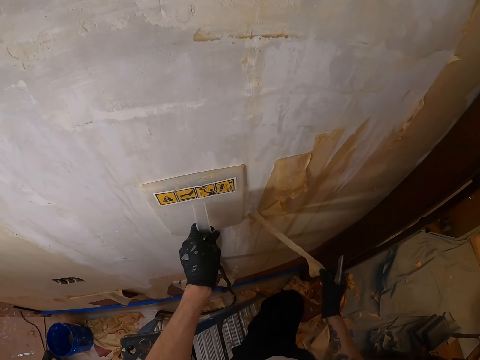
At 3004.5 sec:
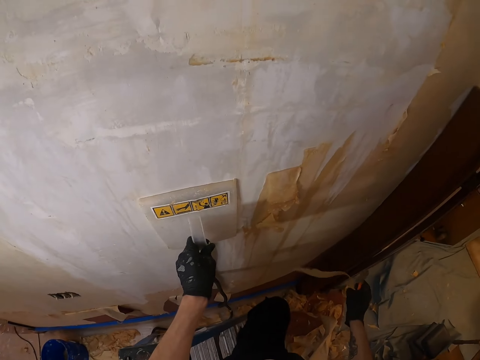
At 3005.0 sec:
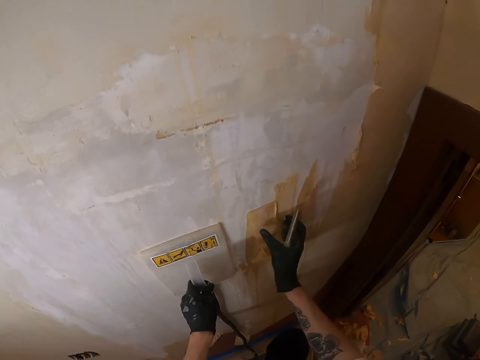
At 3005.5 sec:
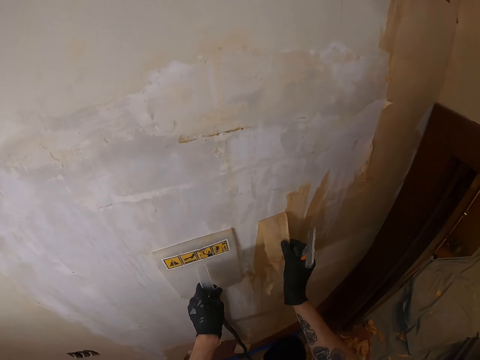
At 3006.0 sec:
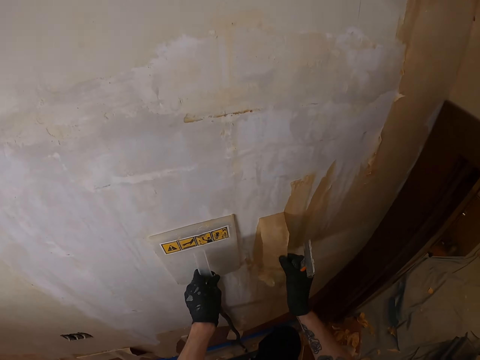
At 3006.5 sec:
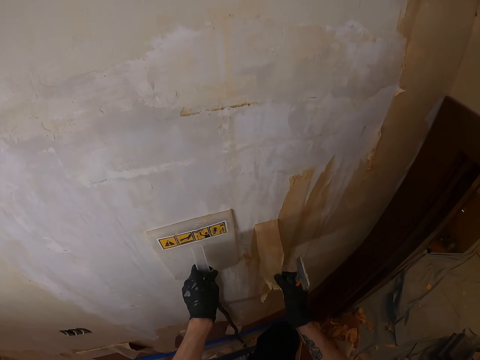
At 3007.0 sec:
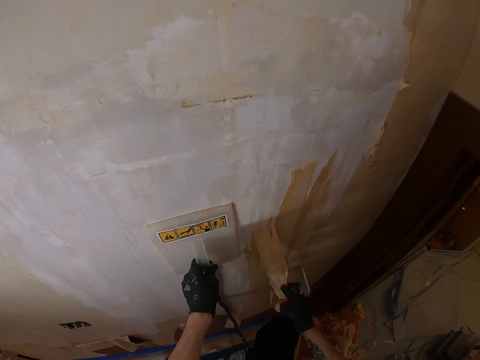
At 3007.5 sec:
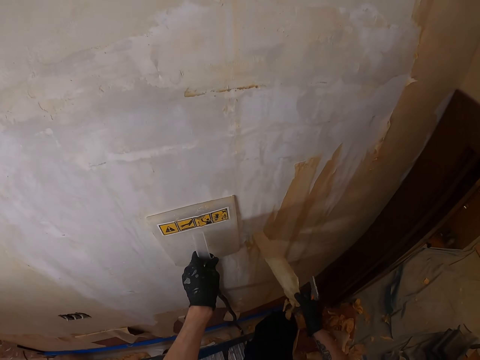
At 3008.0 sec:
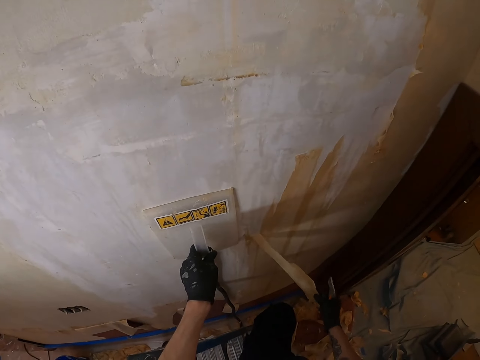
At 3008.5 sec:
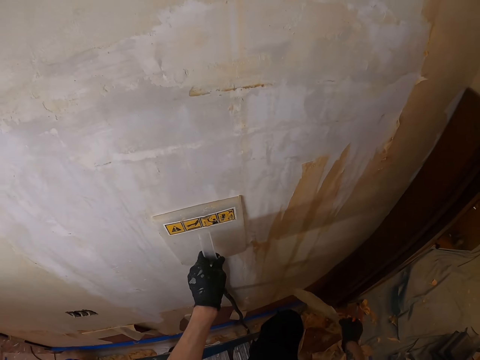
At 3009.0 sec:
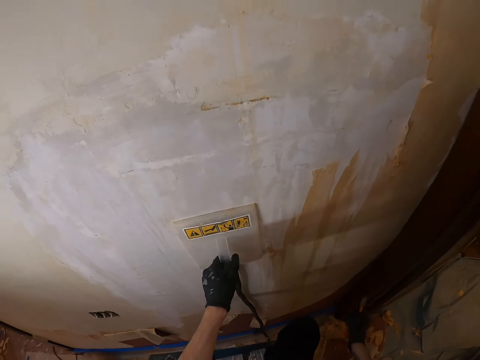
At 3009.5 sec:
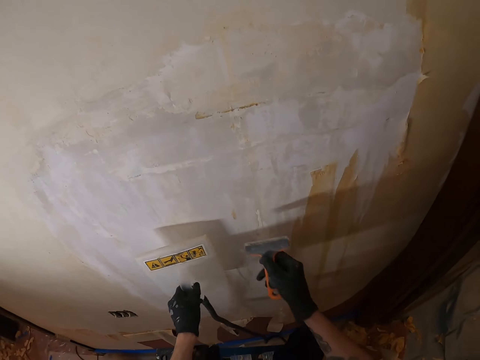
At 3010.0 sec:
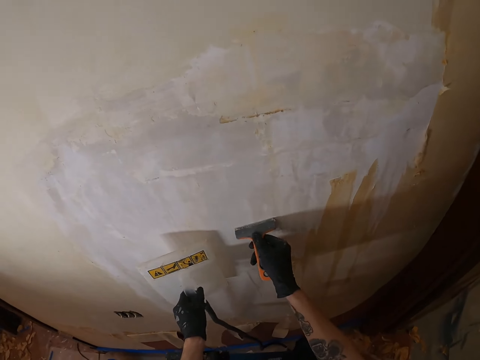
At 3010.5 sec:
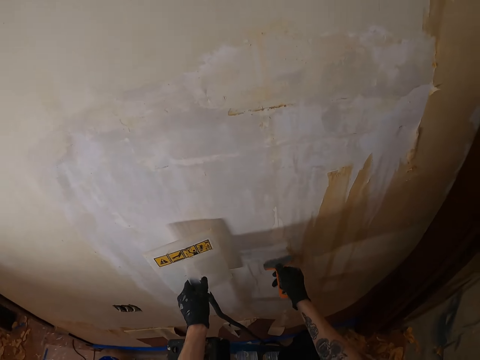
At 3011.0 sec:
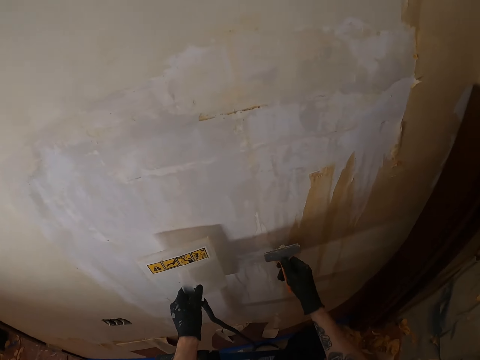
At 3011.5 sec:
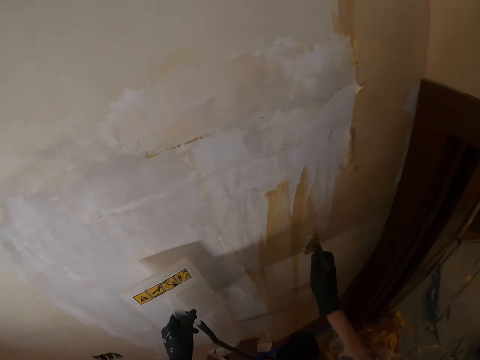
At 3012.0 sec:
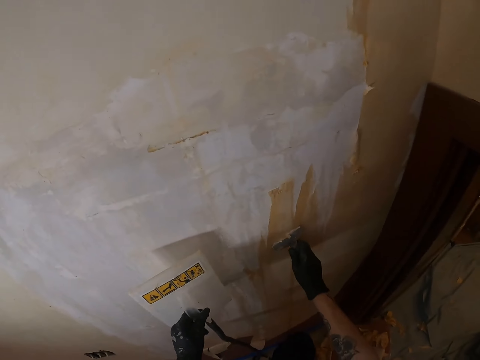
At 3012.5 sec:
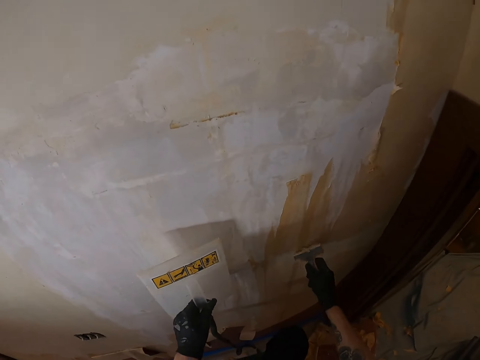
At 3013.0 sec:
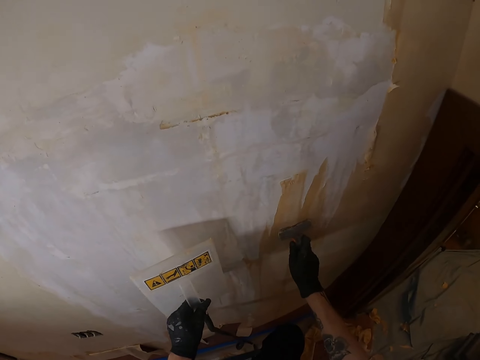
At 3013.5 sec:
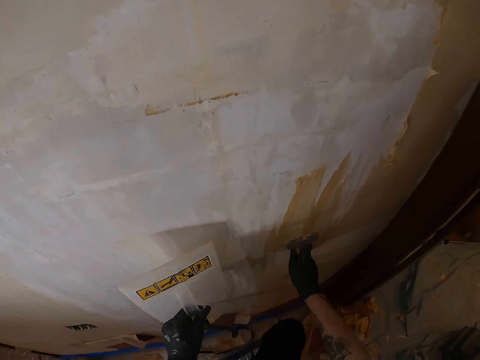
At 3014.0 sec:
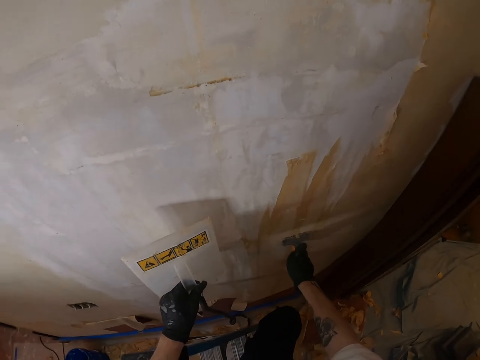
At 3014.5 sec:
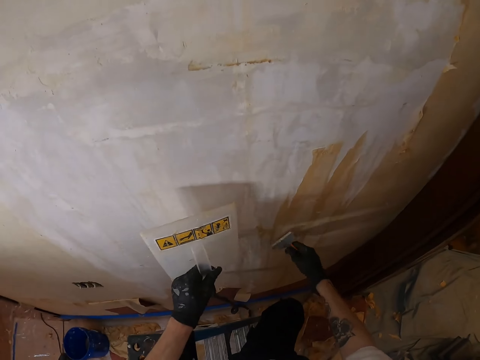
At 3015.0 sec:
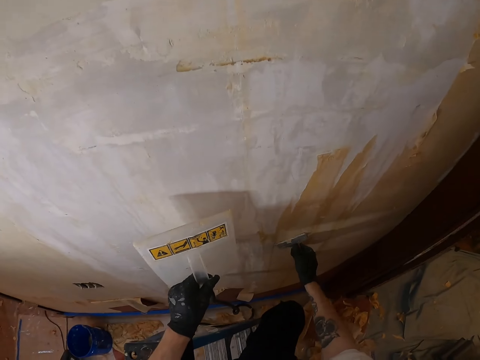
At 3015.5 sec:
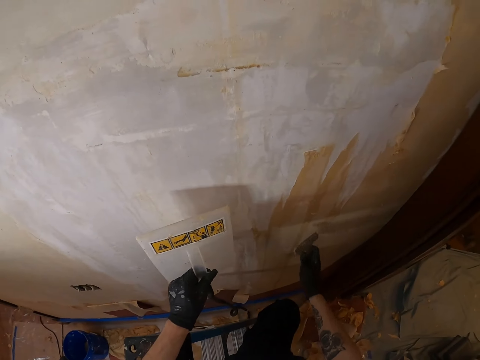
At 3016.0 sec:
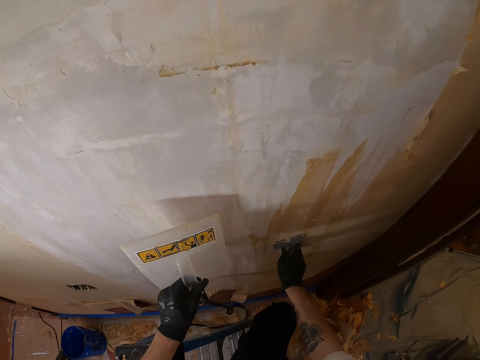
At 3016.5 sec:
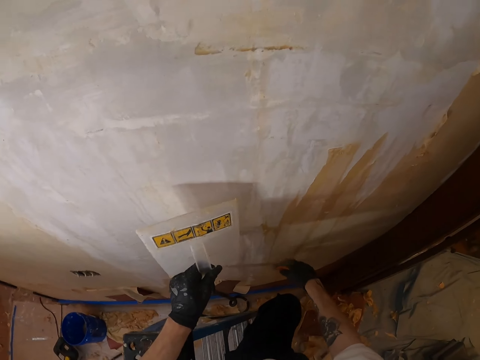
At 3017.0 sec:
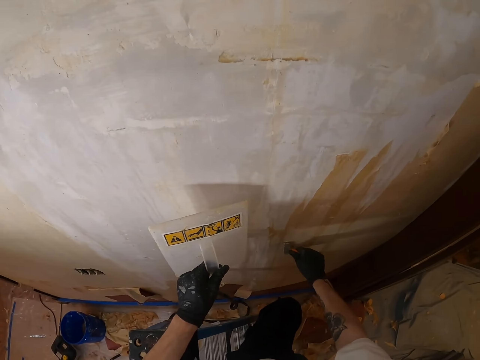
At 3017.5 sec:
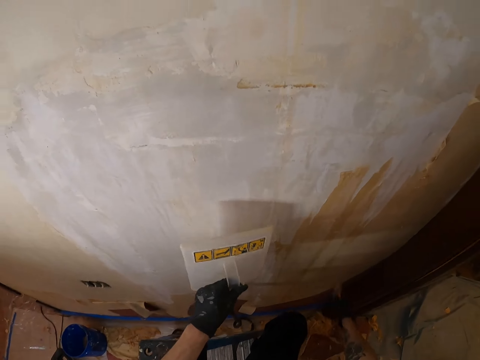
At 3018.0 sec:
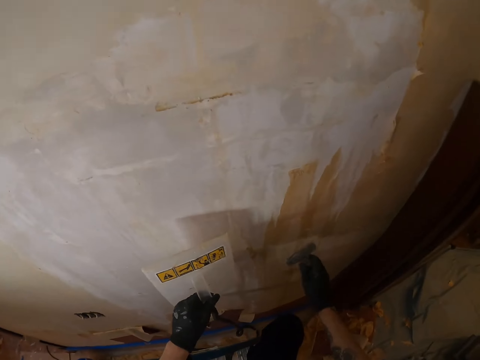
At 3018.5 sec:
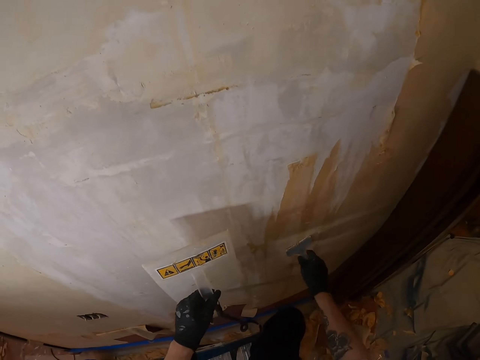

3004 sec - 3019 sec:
The camera wearer drops wallpaper paint dust on the floor with the right hand. They strip the paint on the wall with the right hand. They drop the wallpaper paint dust on the floor with the right hand. They remove paint from the wall with a paint scraper in the right hand. They wipe the paint scraper on the wall with the right hand.

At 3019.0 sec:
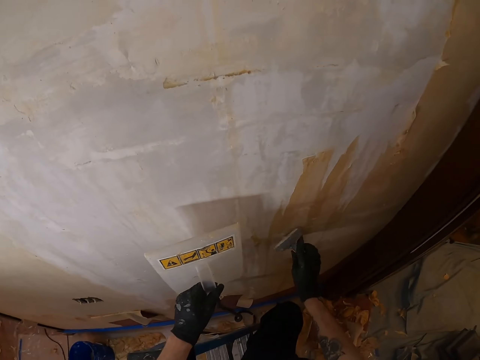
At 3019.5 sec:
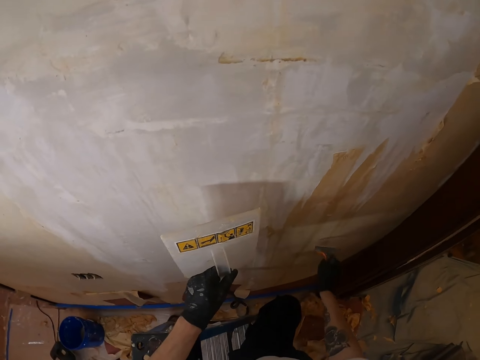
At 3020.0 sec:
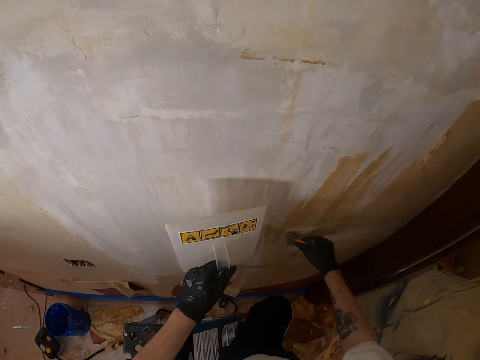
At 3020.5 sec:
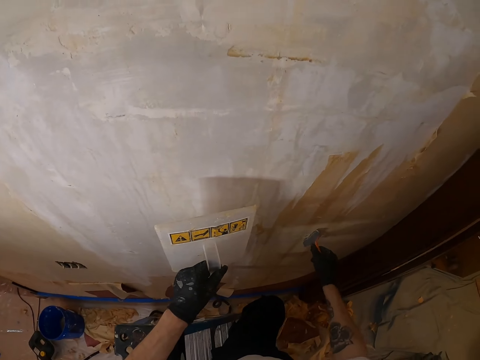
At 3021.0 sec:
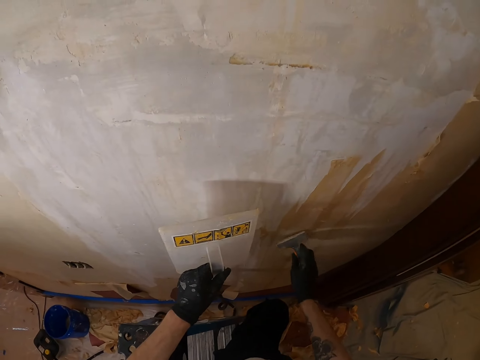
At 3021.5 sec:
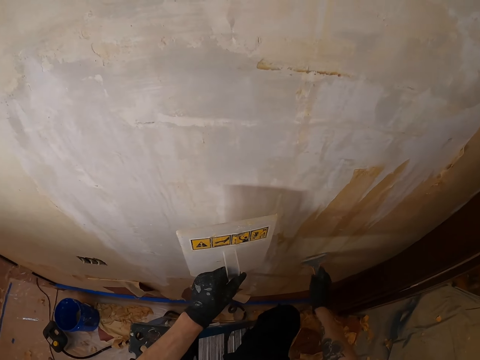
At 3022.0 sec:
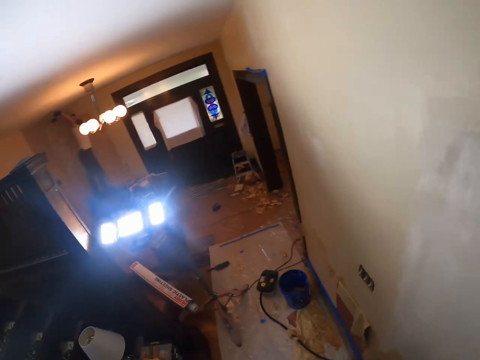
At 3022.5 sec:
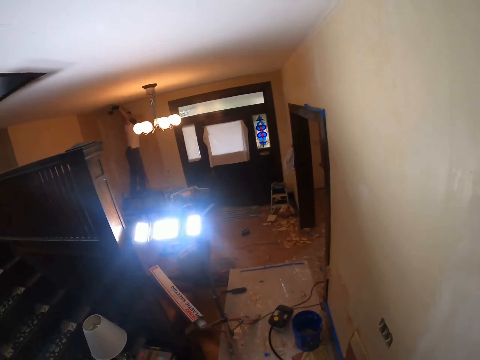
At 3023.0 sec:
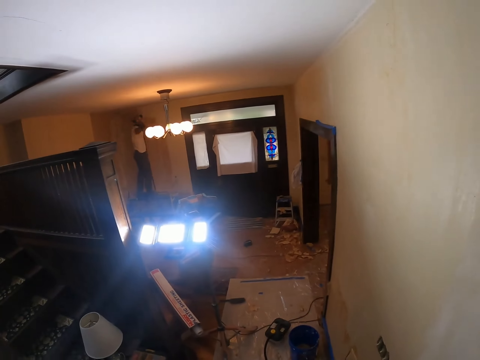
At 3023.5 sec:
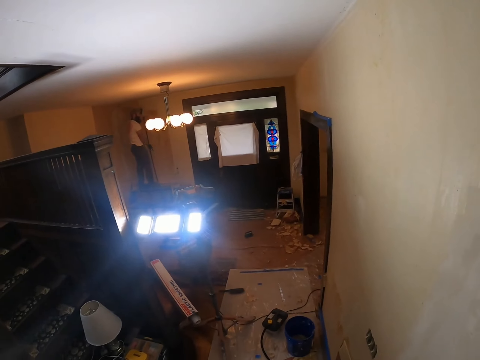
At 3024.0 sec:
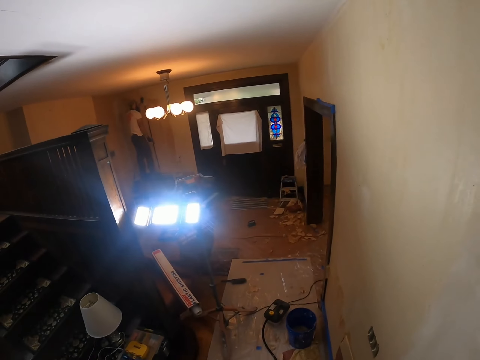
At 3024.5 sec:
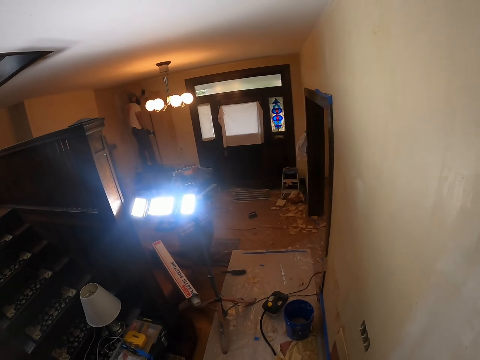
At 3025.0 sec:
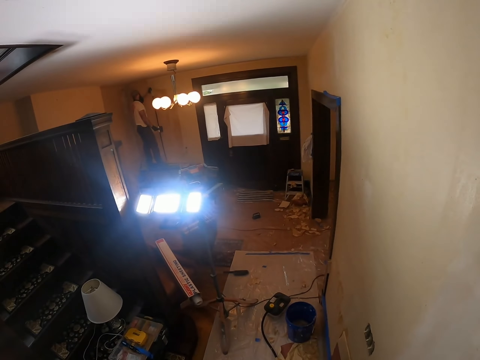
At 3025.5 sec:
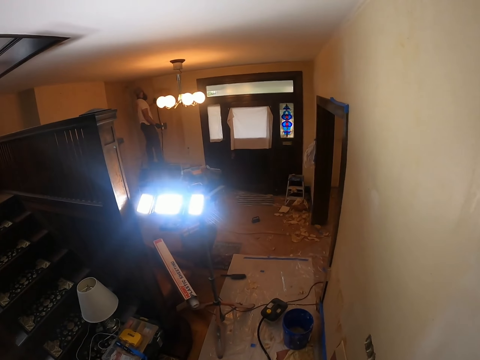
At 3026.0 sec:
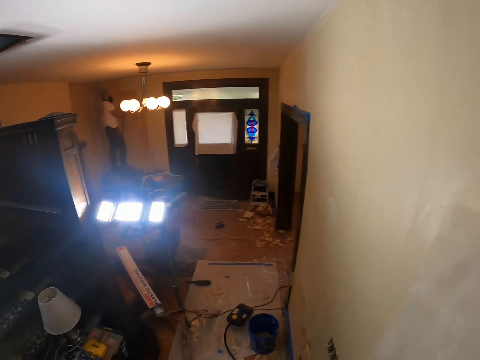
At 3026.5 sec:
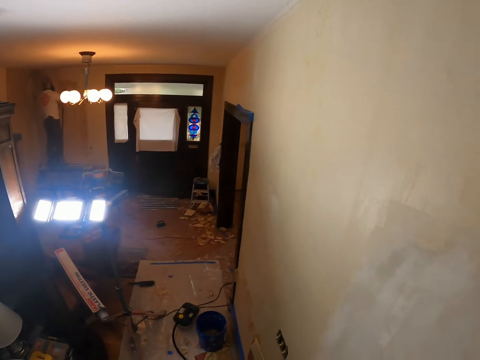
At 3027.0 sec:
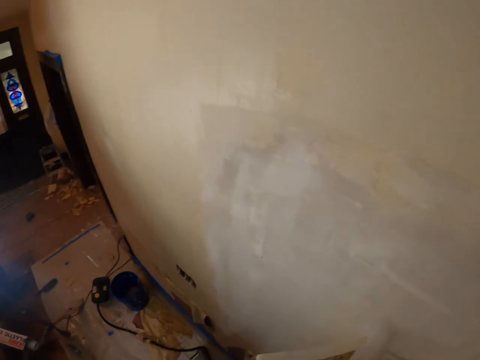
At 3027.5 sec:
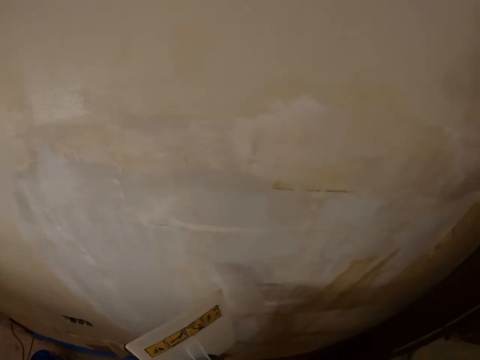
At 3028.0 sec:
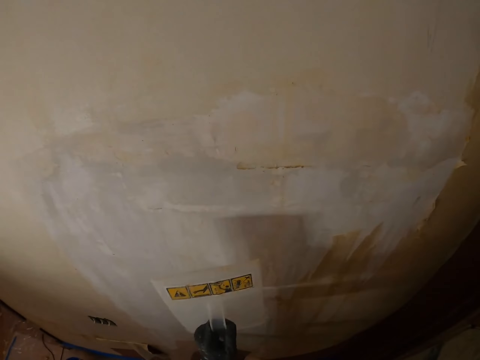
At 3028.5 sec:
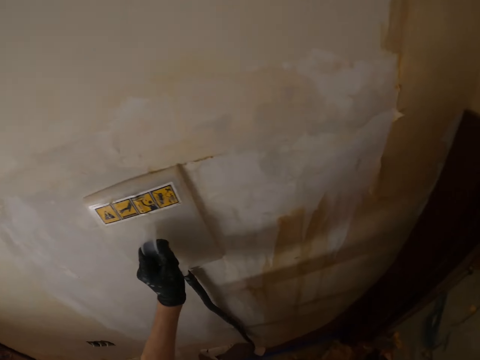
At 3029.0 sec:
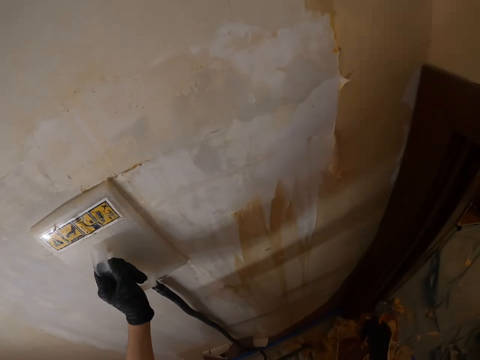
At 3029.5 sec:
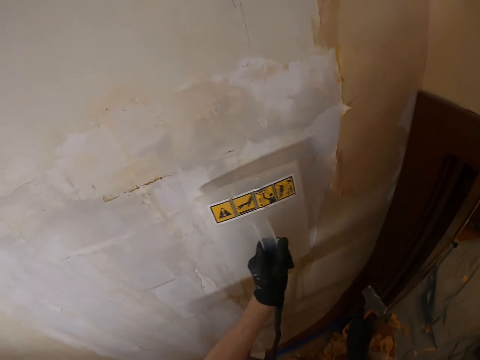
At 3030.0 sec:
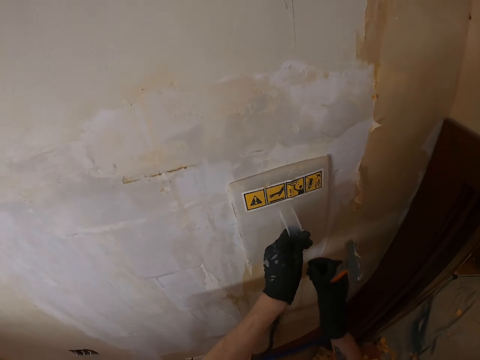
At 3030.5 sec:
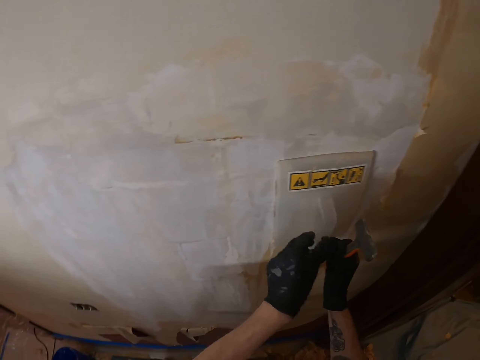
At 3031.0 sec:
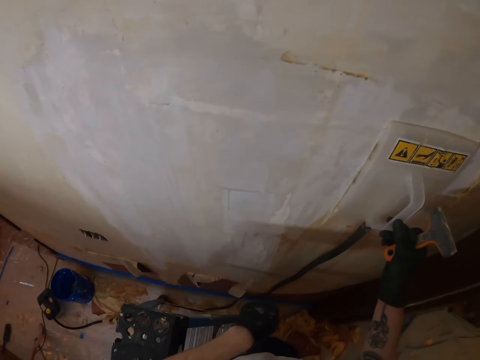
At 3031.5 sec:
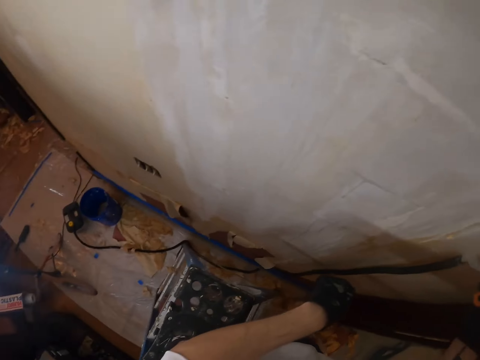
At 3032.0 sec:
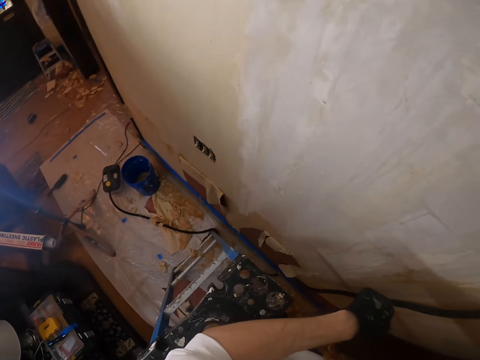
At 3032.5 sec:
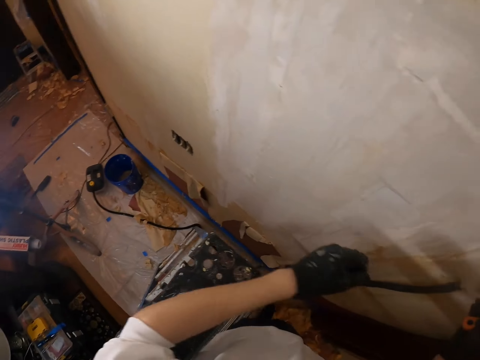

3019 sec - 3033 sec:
The camera wearer looks around. They stare at a person. The person waves a hand at the camera wearer. The camera wearer looks around. They hold a hand float on the wall with the left hand. They hold the hand float on the wall with the left hand again. They agitate the paint on the wall with a steam wallpaper stripper. They hold the hand float on the wall with the right hand. They look around.
